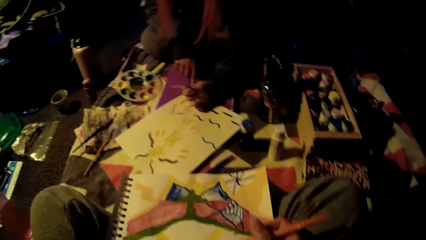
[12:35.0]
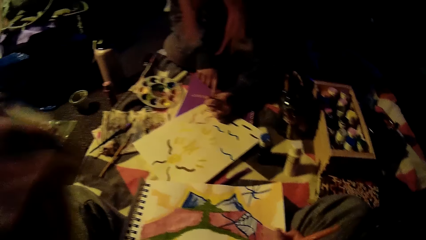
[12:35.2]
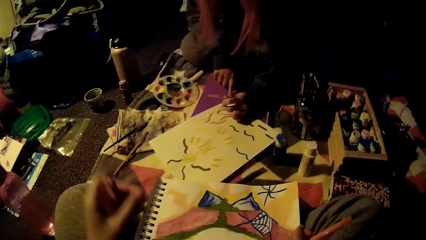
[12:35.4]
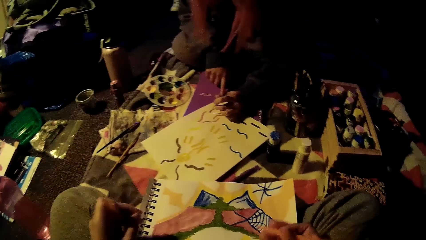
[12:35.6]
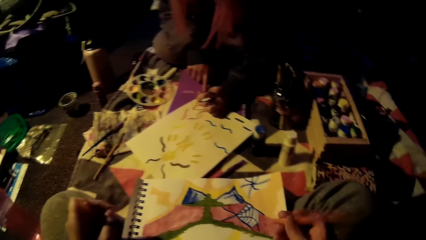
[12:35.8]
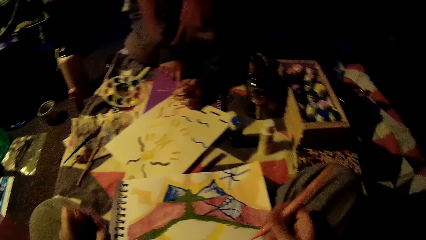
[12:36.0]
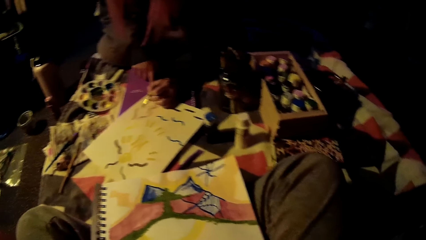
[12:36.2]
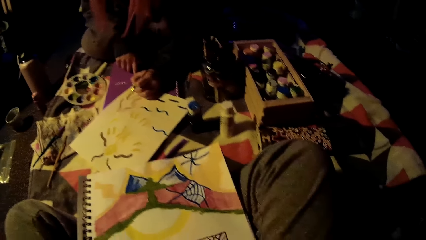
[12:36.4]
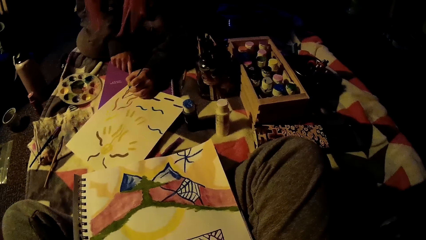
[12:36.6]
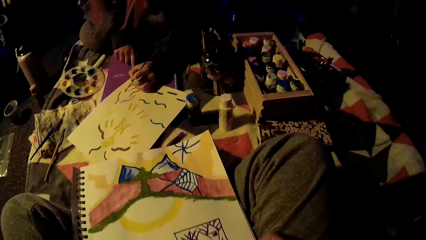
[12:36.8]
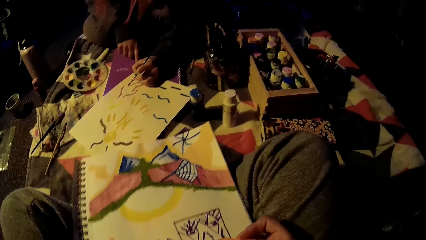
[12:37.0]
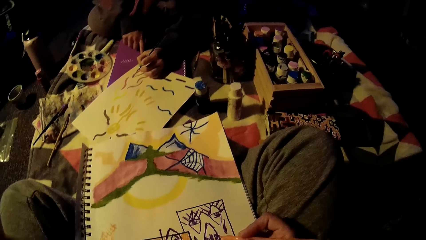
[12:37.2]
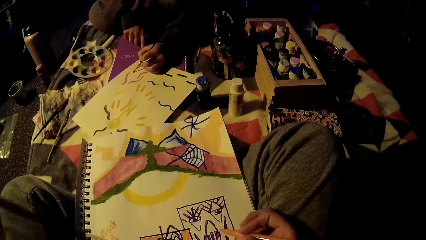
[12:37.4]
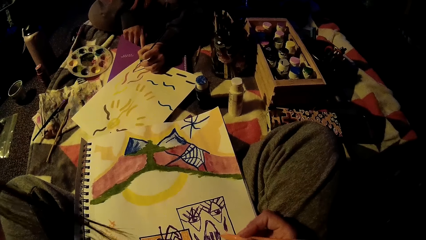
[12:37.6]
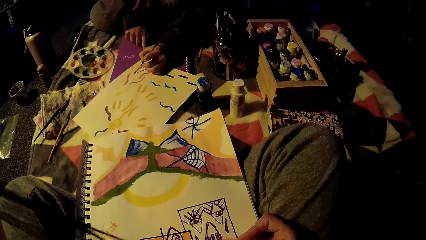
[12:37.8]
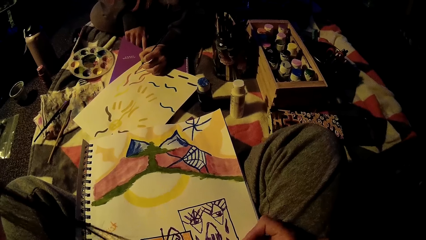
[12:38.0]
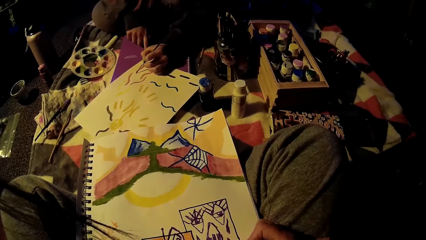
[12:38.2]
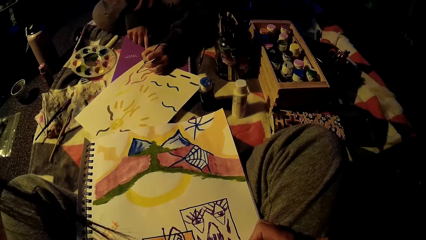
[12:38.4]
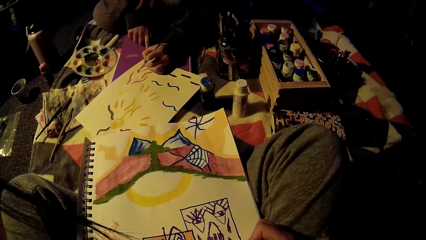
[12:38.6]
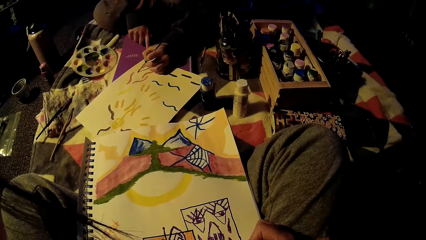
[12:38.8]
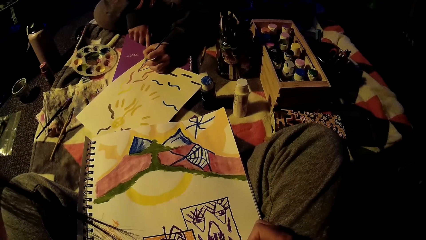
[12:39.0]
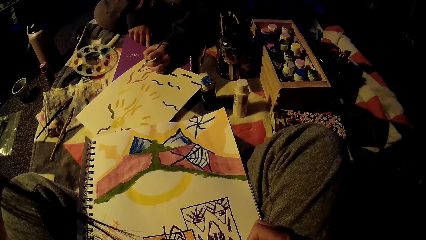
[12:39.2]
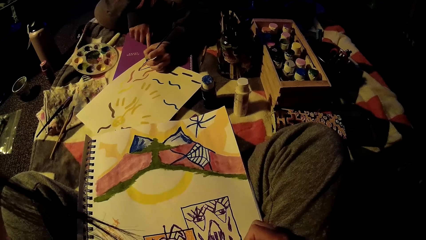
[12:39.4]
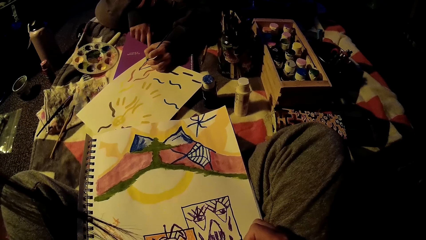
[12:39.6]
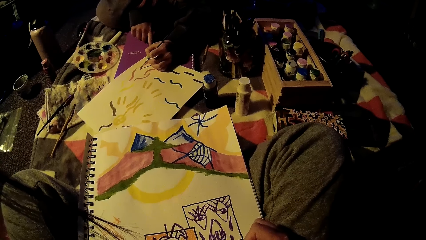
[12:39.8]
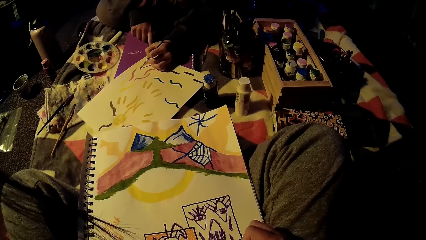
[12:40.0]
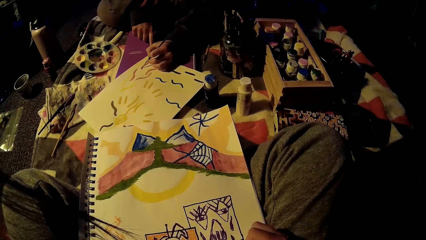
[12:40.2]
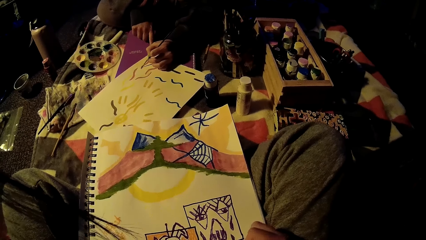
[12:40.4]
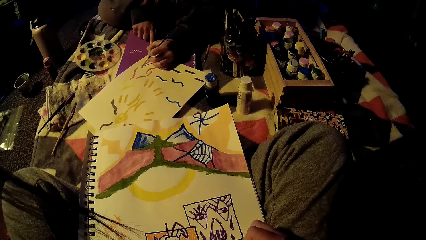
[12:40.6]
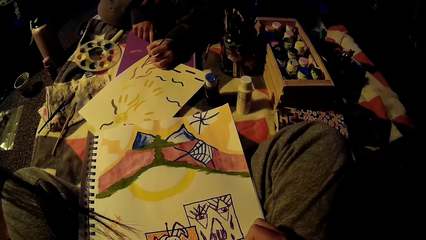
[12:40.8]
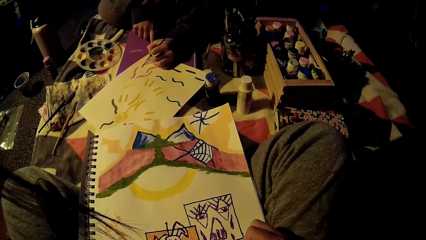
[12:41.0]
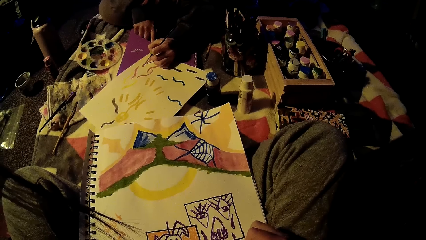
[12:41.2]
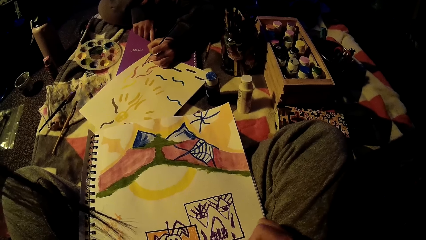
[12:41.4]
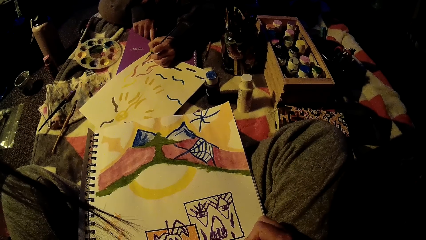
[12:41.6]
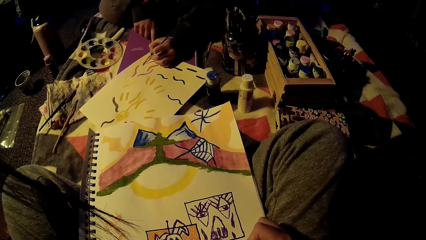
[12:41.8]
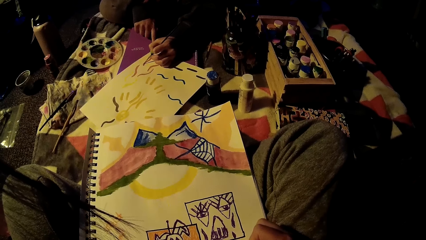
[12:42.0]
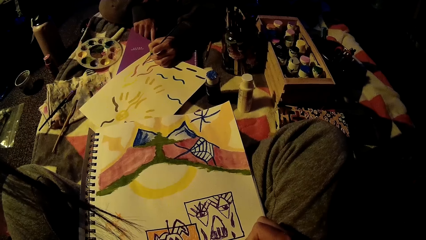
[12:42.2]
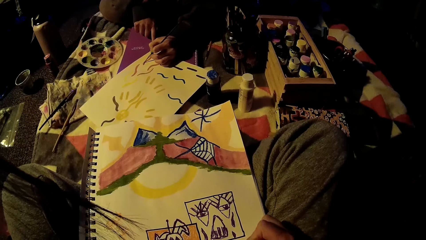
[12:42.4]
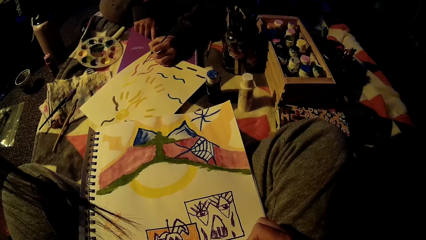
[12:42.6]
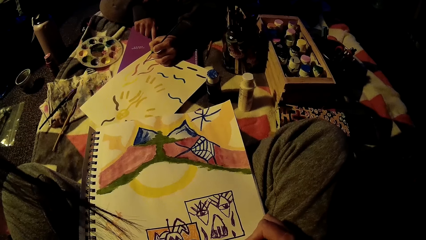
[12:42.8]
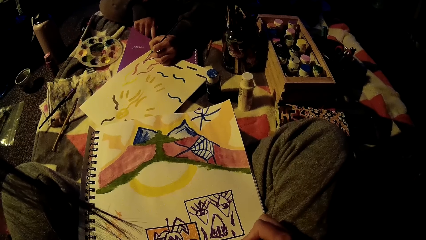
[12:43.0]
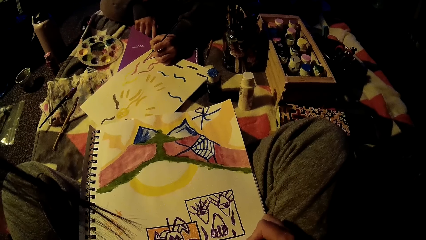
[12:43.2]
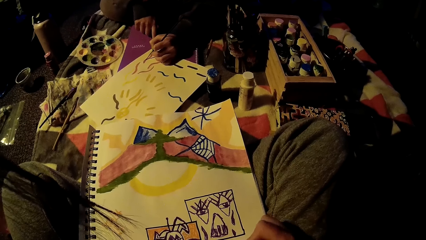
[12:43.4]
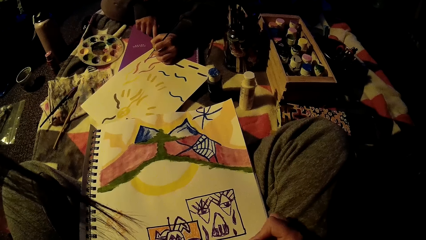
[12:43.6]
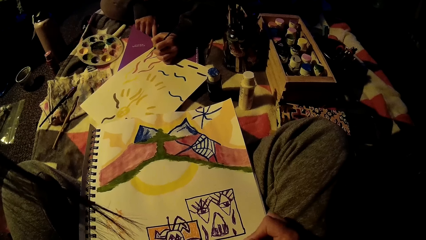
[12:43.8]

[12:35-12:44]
The camera wearer paints on the book. She lowers her left hand. She holds her sketch pad with her right hand. She moves the book with her hand. She paints on her sketch pad with the pen in her right hand.

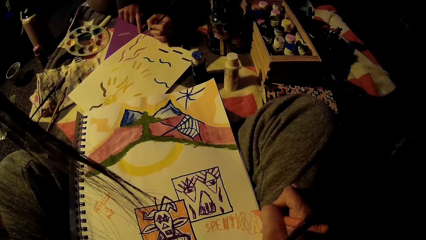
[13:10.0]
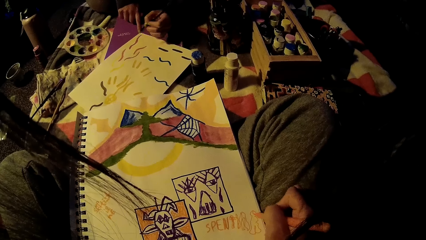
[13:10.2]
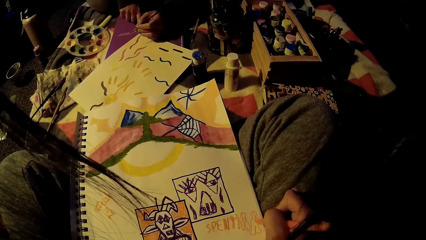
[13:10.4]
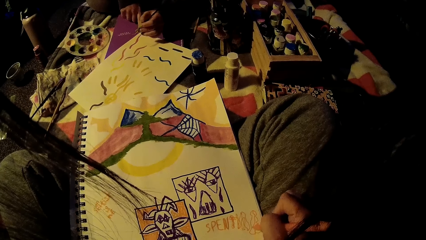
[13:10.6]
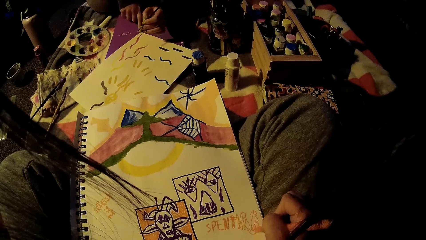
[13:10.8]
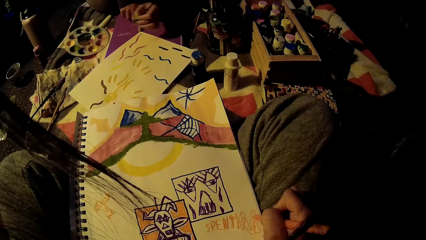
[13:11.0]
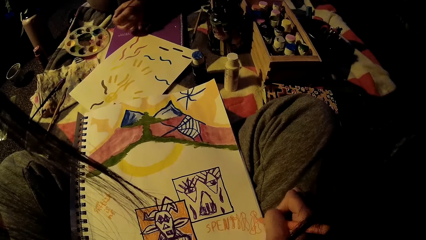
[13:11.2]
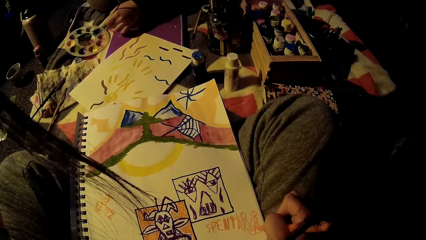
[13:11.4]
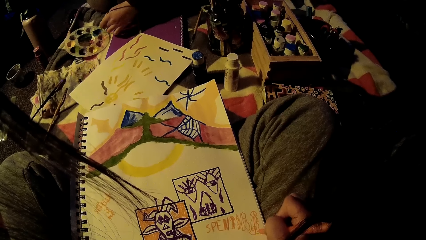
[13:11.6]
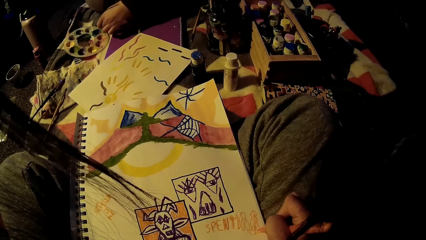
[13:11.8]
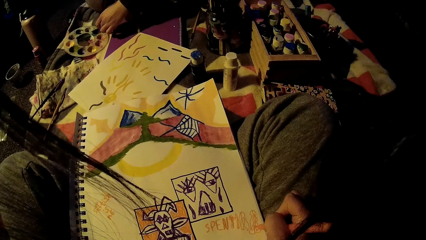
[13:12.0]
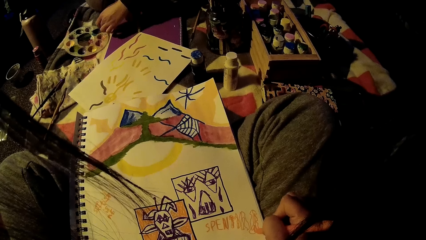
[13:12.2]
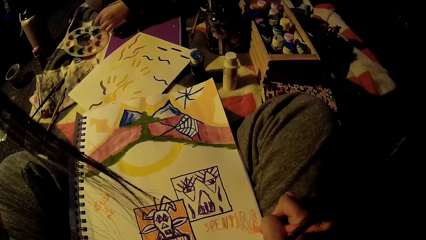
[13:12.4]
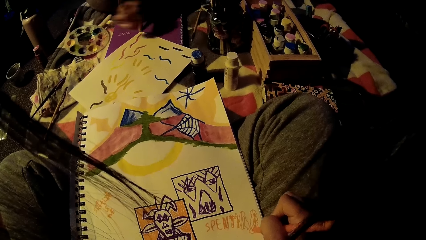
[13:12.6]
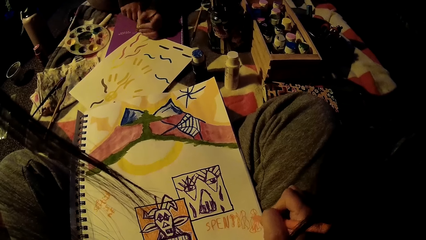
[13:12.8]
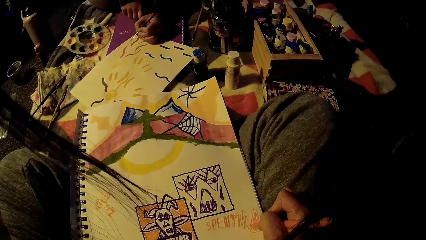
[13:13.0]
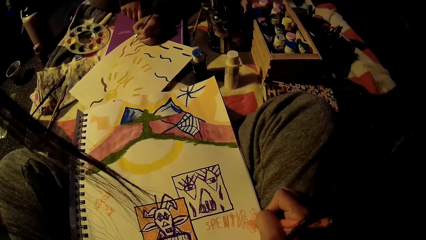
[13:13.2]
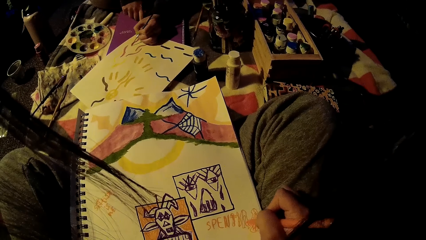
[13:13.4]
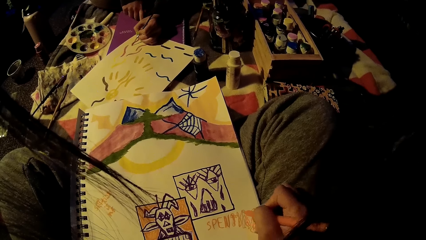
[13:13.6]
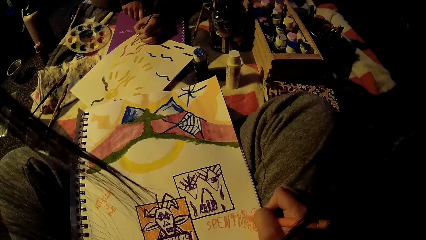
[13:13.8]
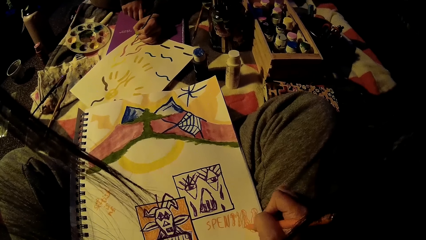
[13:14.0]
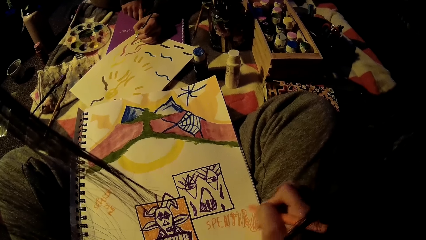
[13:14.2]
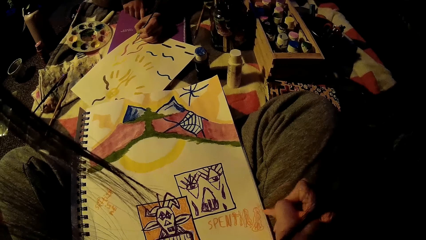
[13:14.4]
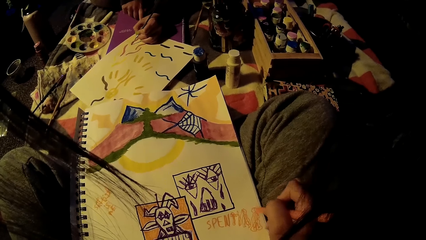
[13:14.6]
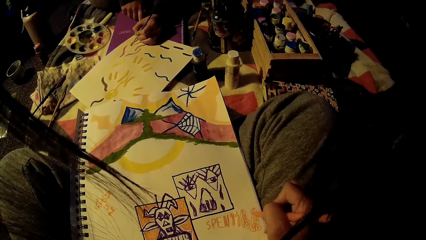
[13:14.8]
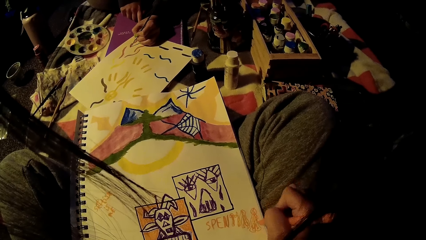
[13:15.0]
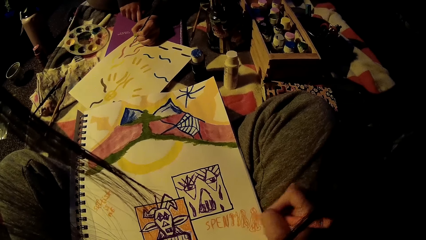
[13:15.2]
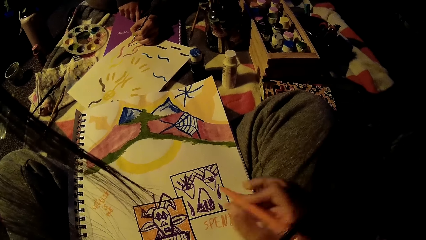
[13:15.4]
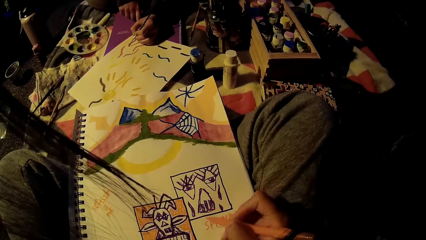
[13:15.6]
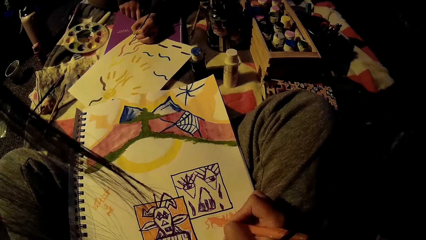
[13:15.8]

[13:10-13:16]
The lady dips the paint brush in her left hand into paint in the paint palette tray. The lady paints on her sketch pad with the paint brush in her left hand.
